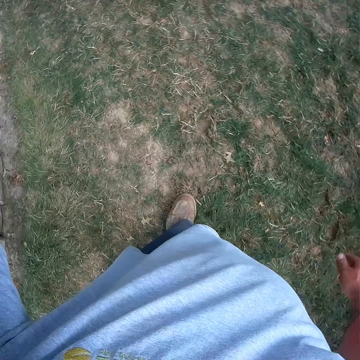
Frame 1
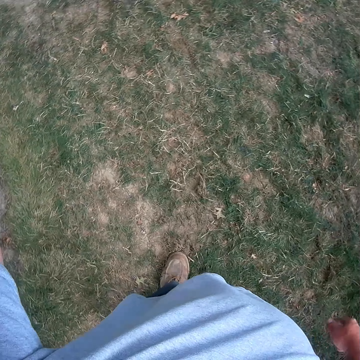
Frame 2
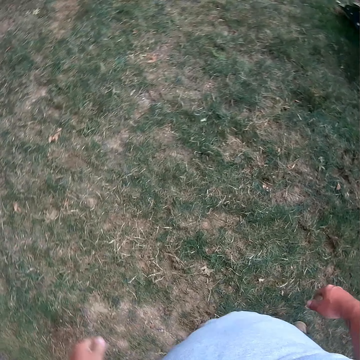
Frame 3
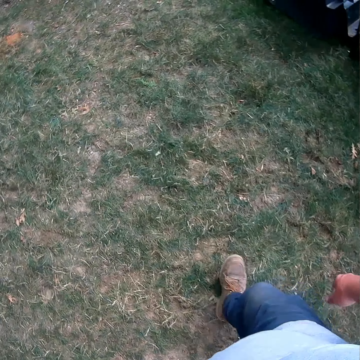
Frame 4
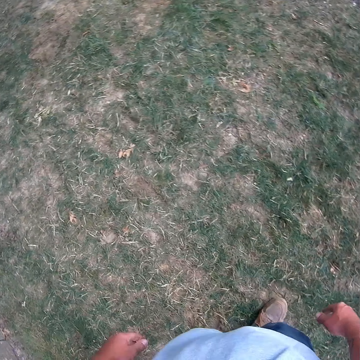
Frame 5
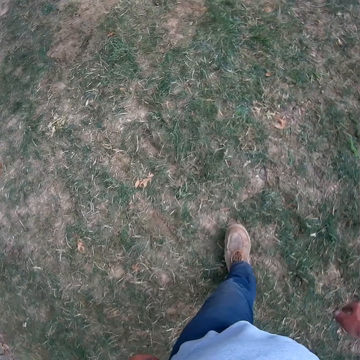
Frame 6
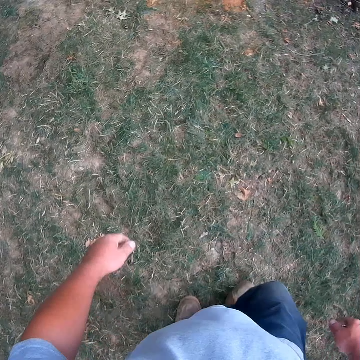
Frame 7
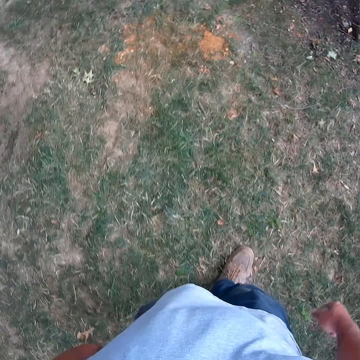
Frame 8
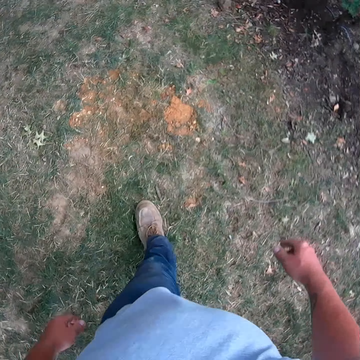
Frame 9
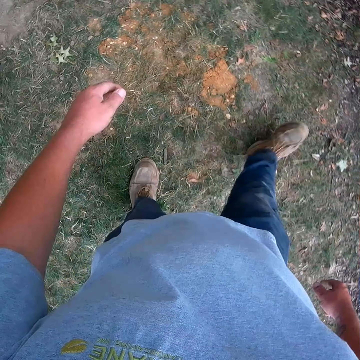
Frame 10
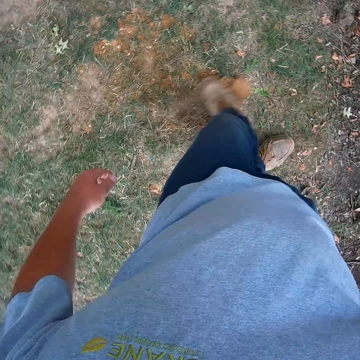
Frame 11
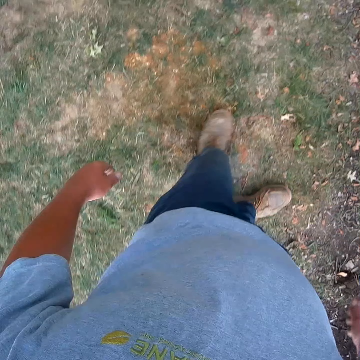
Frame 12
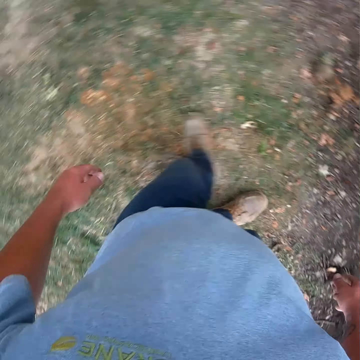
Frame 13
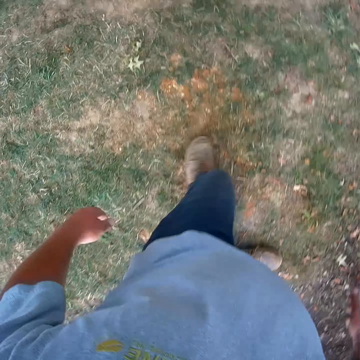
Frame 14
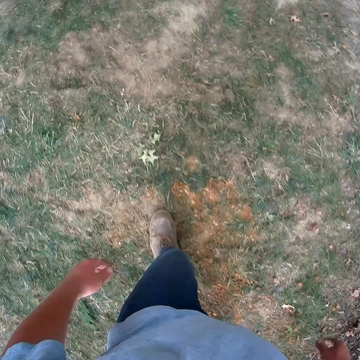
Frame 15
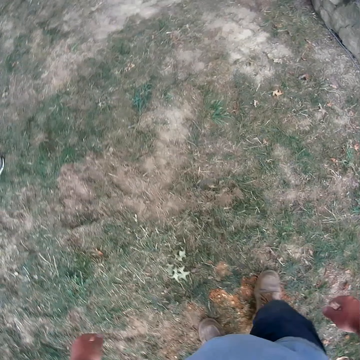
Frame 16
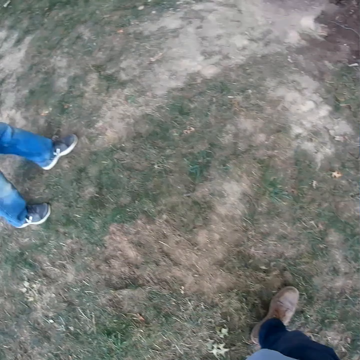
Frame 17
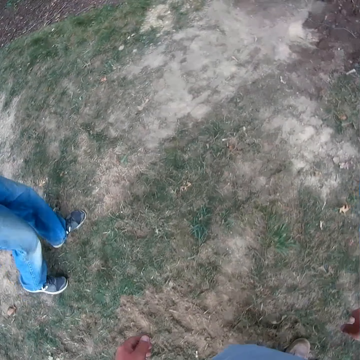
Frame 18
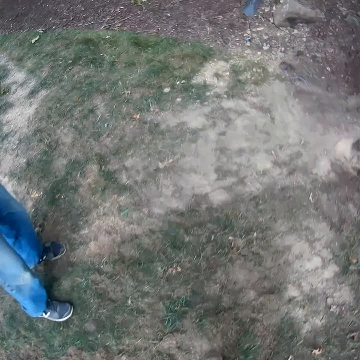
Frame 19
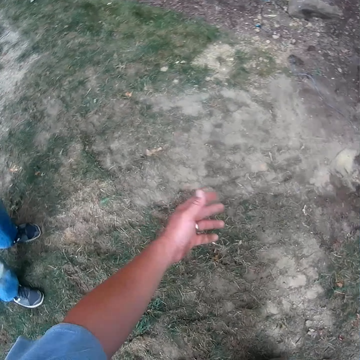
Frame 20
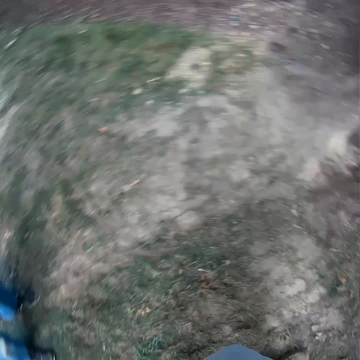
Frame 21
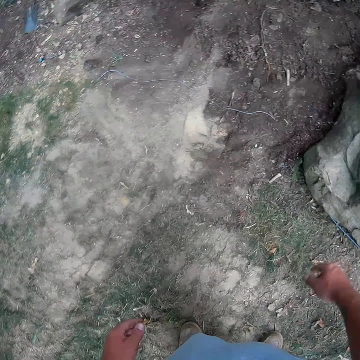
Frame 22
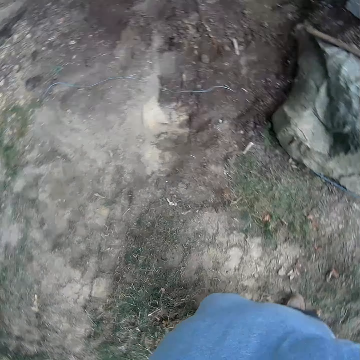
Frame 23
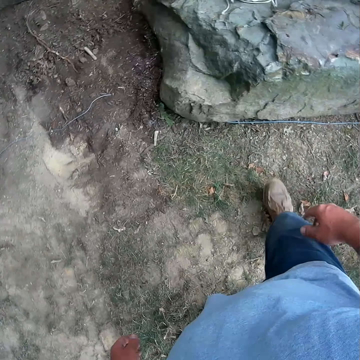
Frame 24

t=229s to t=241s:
The camera wearer kicks something on the ground. She moves her hands. She walks with a man on the compound. She kicks something on the ground. She walks with the man on the compound. She converses with the man.

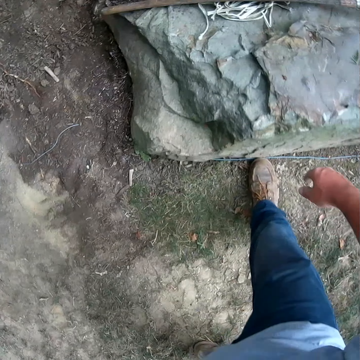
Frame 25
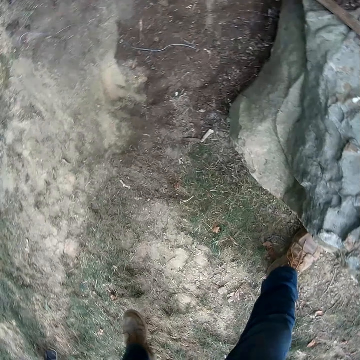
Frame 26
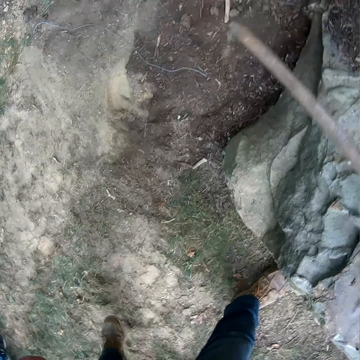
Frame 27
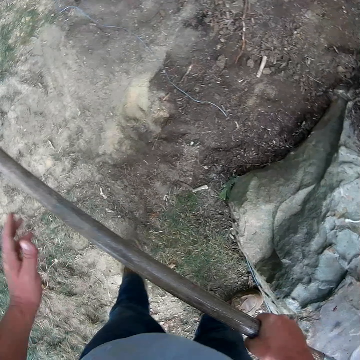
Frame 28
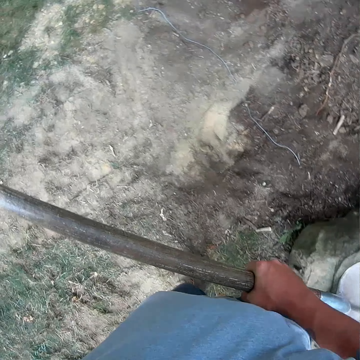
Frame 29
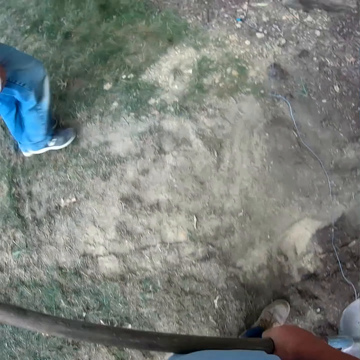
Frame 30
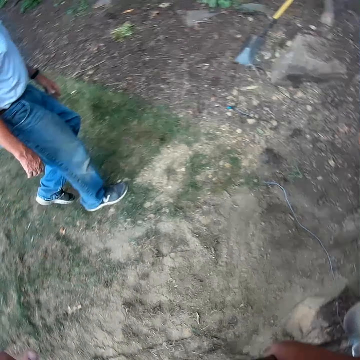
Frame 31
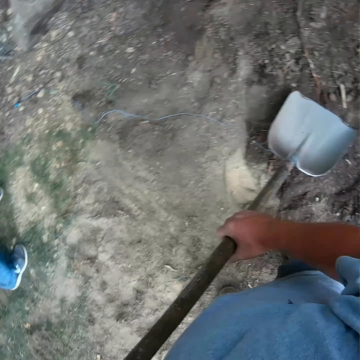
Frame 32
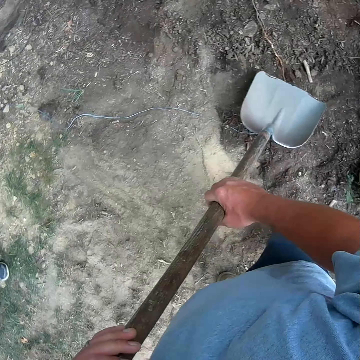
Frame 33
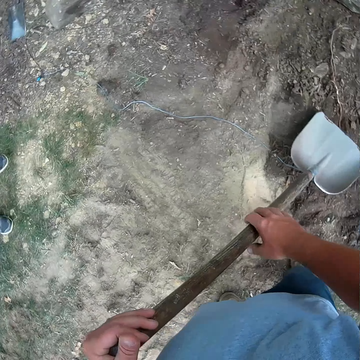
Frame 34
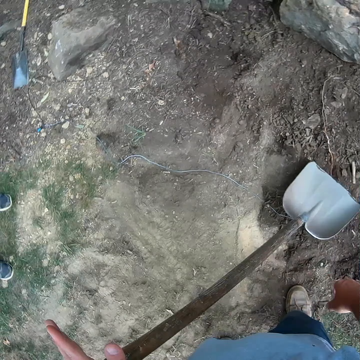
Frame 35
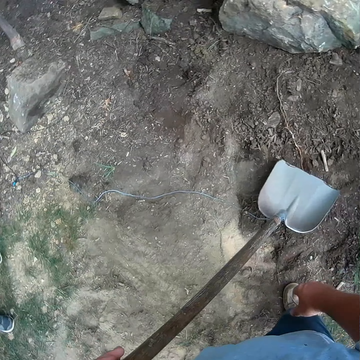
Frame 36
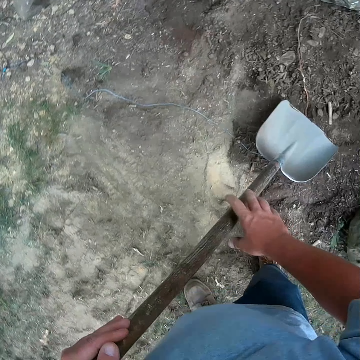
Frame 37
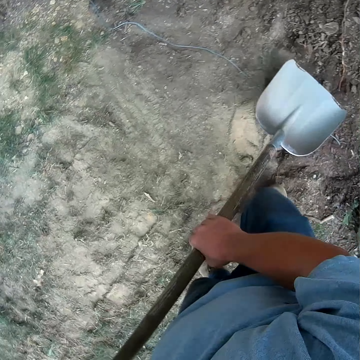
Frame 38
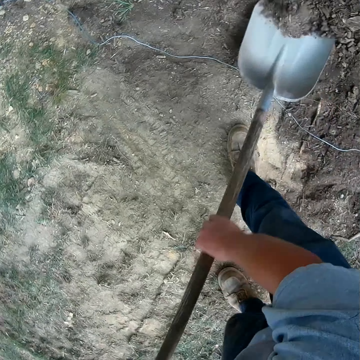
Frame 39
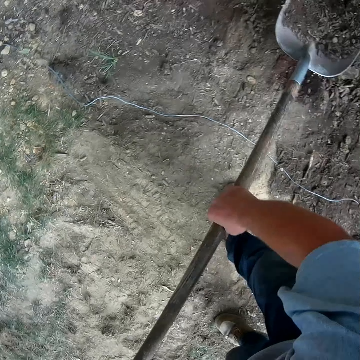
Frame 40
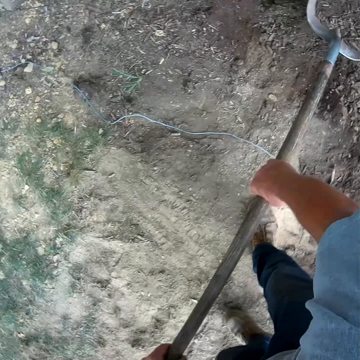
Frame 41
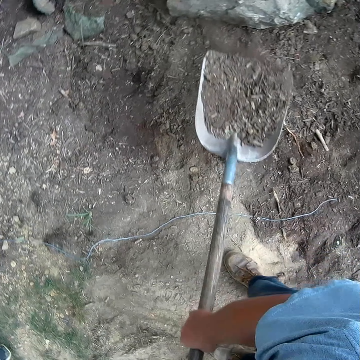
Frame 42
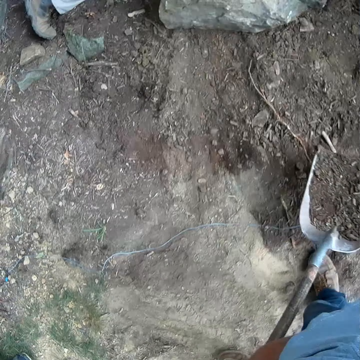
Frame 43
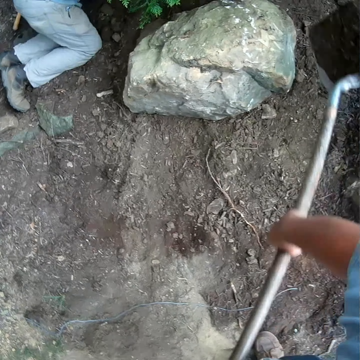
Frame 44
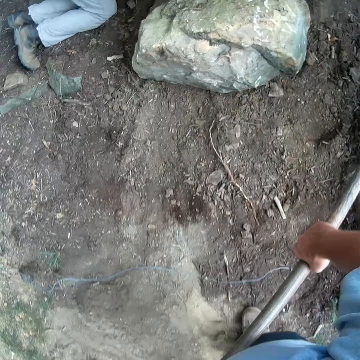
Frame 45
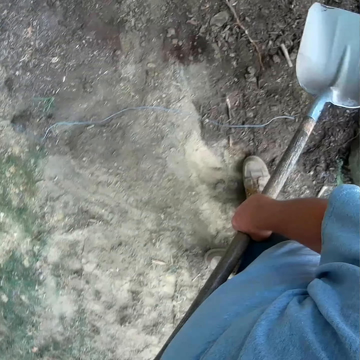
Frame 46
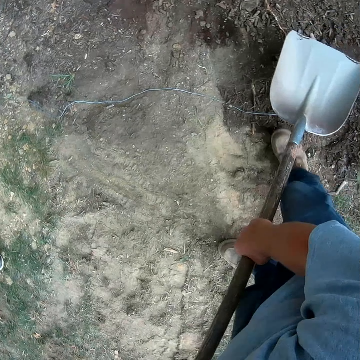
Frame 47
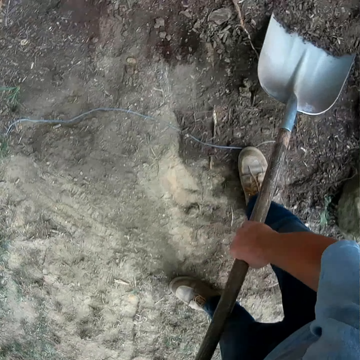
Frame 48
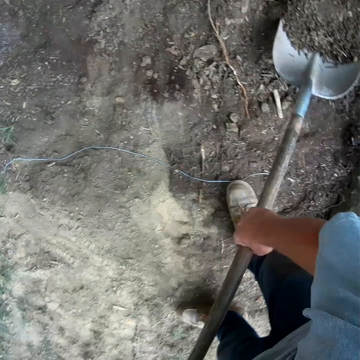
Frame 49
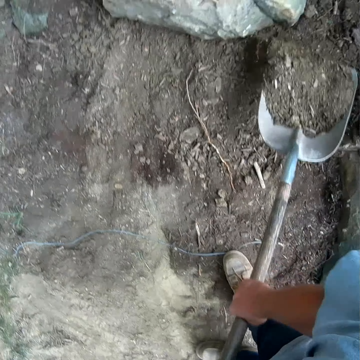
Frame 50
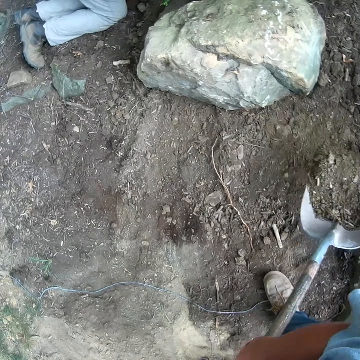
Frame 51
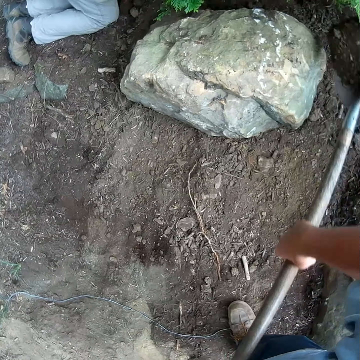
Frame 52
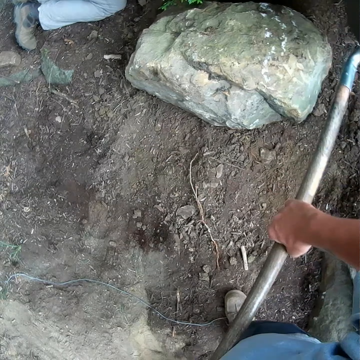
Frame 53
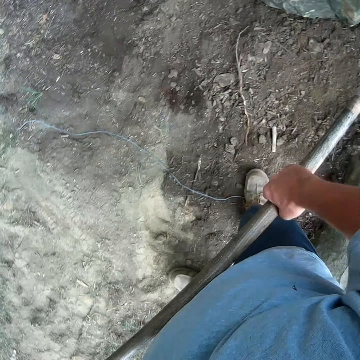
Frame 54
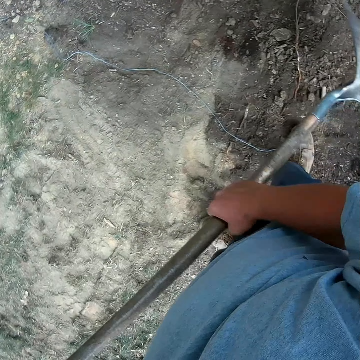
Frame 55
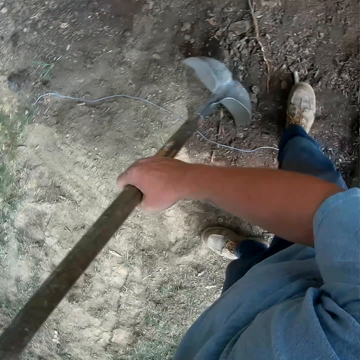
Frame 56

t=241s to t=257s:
The camera wearer picks up a spade on the ground. They walk with a man on the compound. The man walks around the compound. The camera wearer stops to walk with the man. They converse with the man. They hold a shovel. They make a step. They scoop the soil with the spade. They throw the soil down on the ground. They scoop the soil with the spade. They throw the soil.

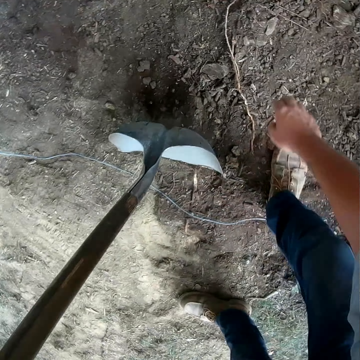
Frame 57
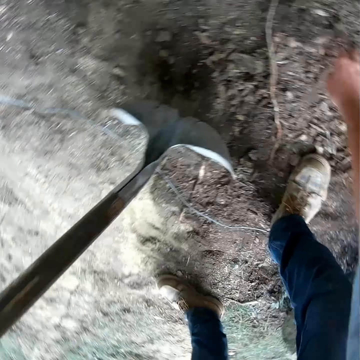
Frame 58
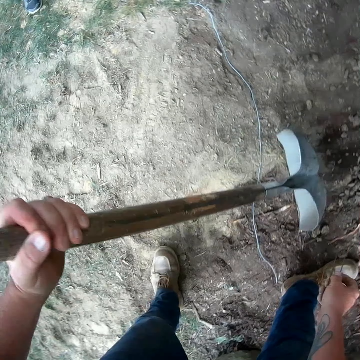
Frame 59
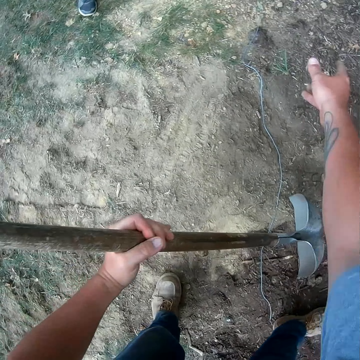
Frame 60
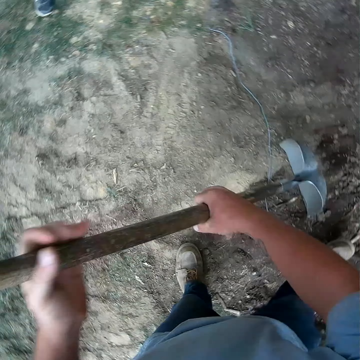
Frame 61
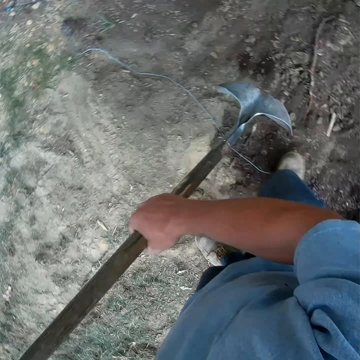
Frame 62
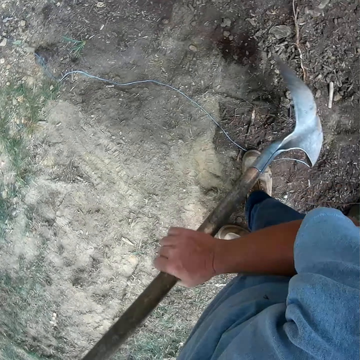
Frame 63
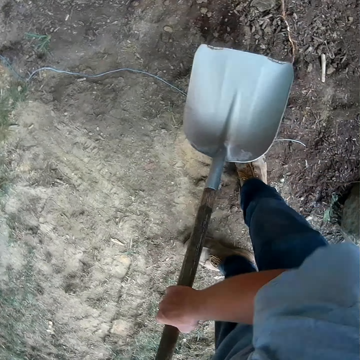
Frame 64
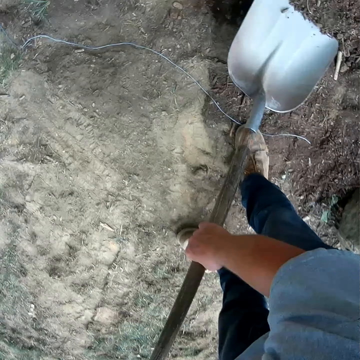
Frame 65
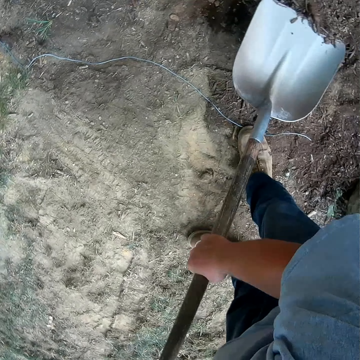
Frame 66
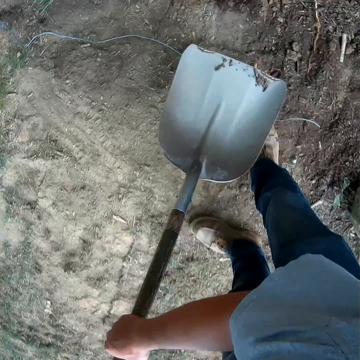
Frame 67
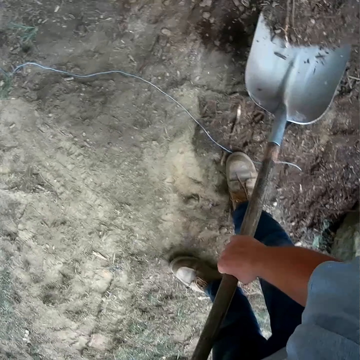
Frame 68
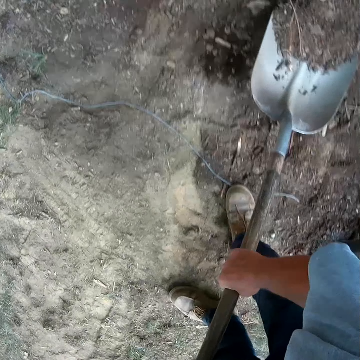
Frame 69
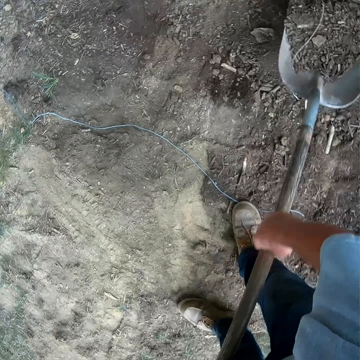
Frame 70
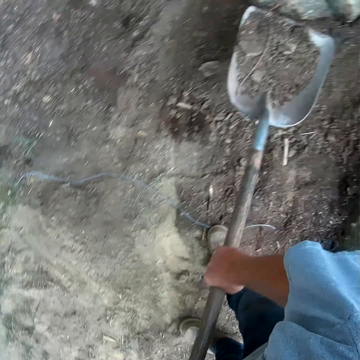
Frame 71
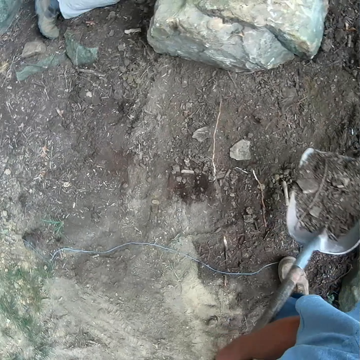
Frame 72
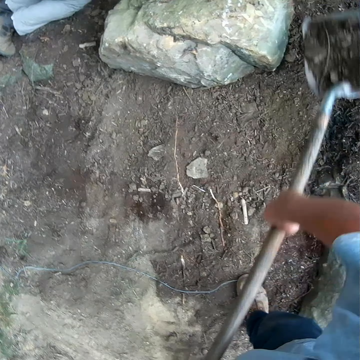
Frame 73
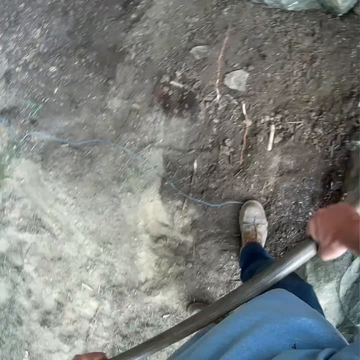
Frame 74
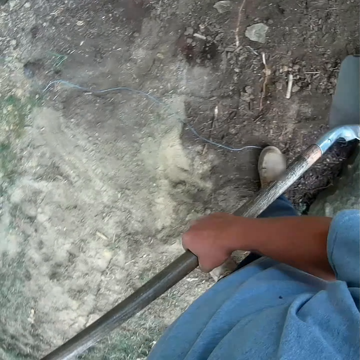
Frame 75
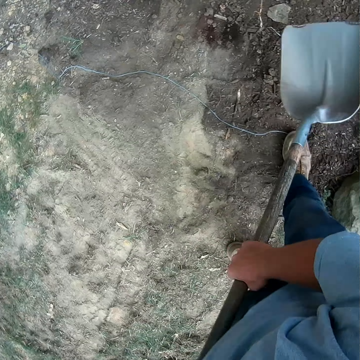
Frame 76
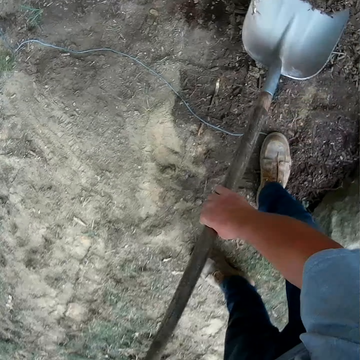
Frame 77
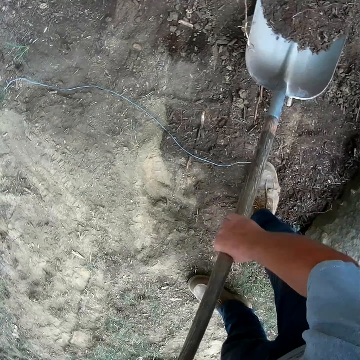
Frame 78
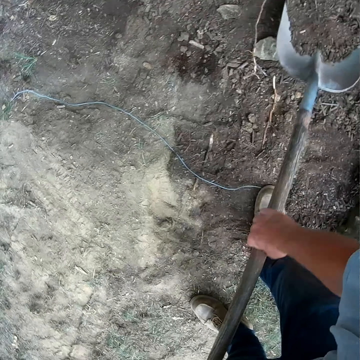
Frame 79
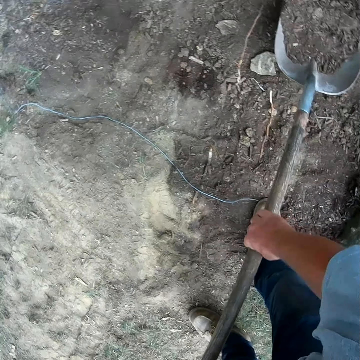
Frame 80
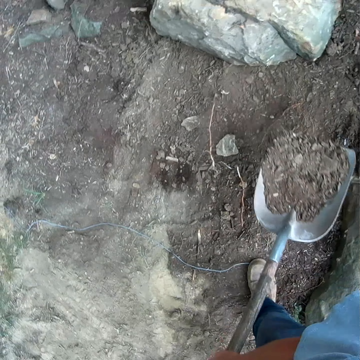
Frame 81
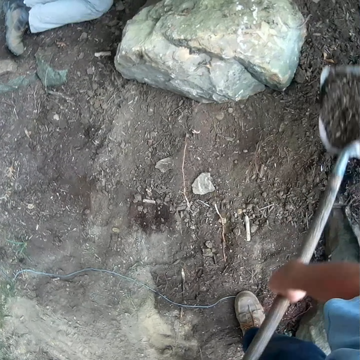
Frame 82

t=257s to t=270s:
The camera wearer touches the ground. They pick up something down on the ground. They throw the object down on the ground. They scoop the soil with a spade. They throw the soil down on the ground. They scoop the soil with the spade.
